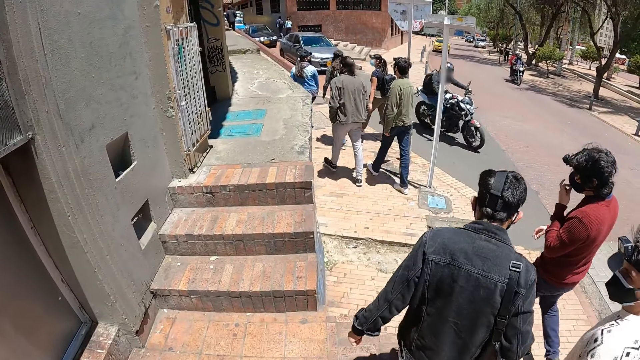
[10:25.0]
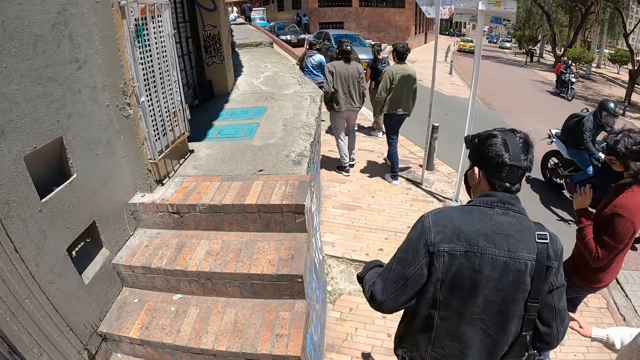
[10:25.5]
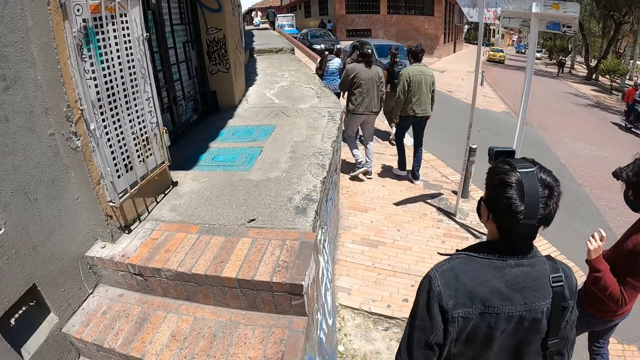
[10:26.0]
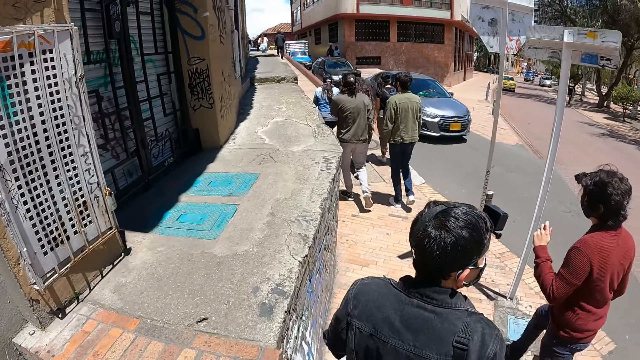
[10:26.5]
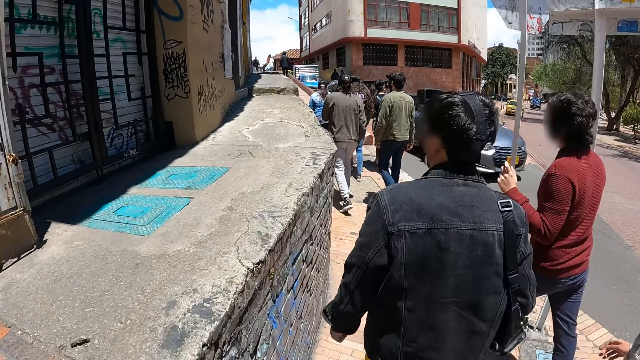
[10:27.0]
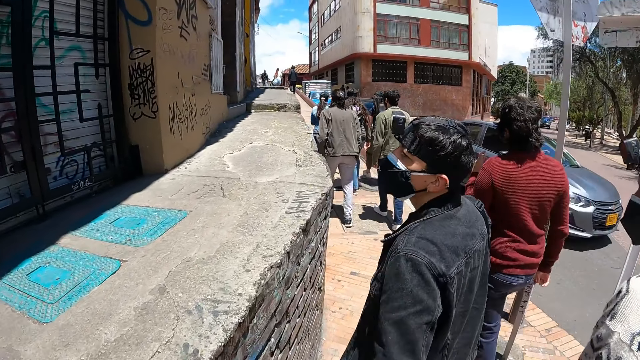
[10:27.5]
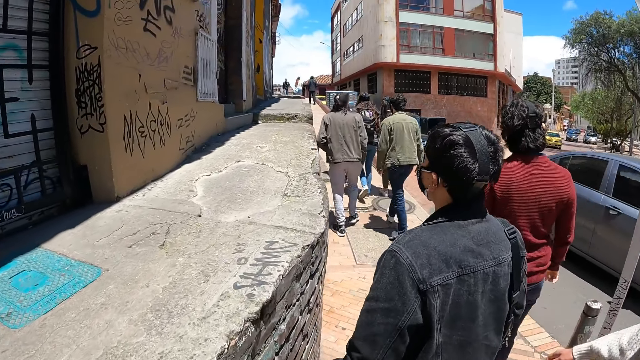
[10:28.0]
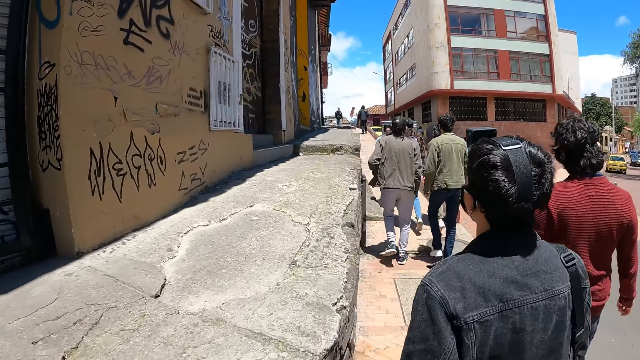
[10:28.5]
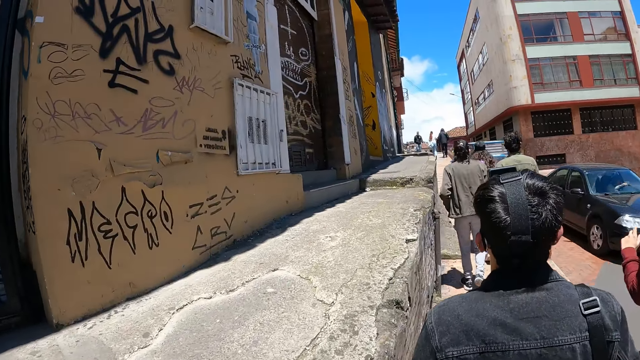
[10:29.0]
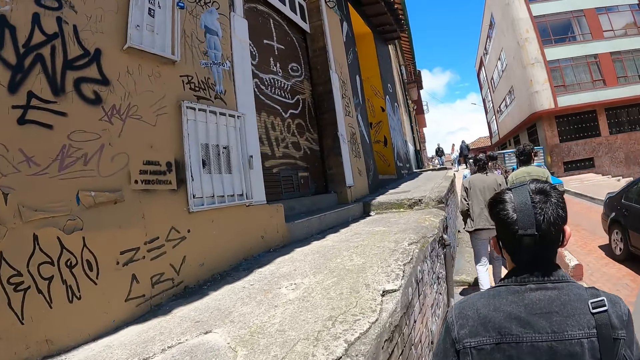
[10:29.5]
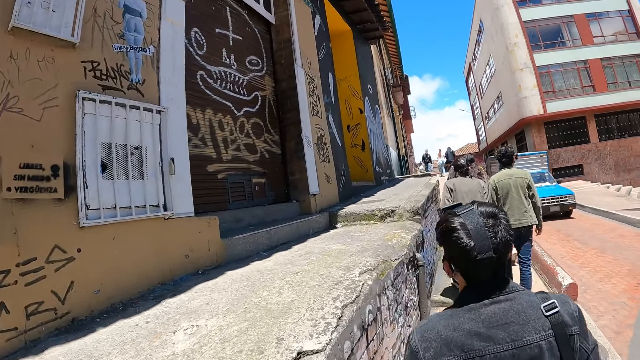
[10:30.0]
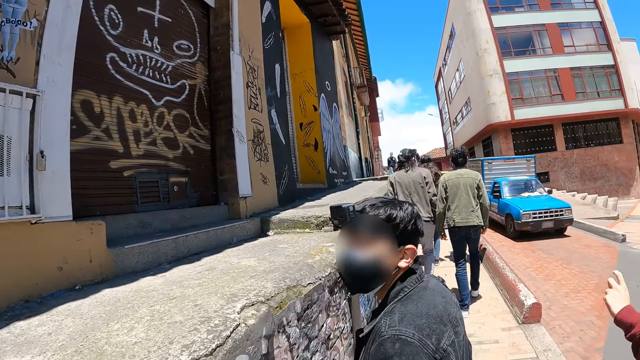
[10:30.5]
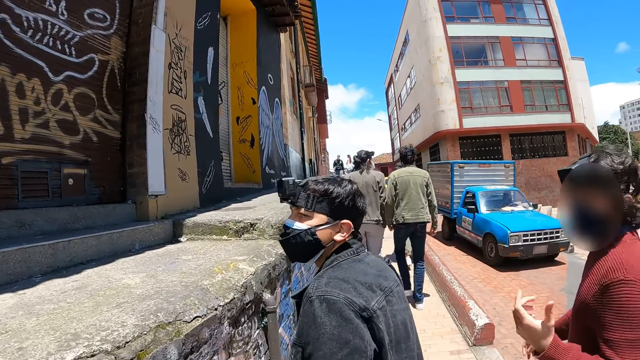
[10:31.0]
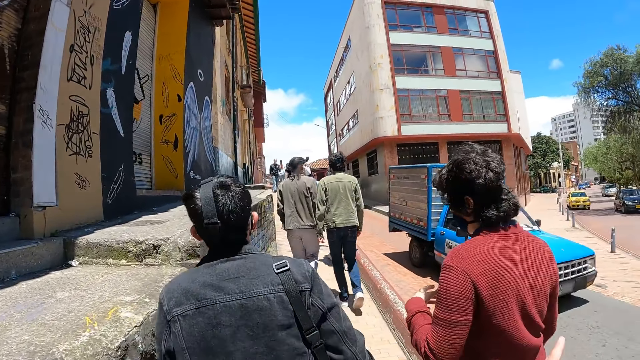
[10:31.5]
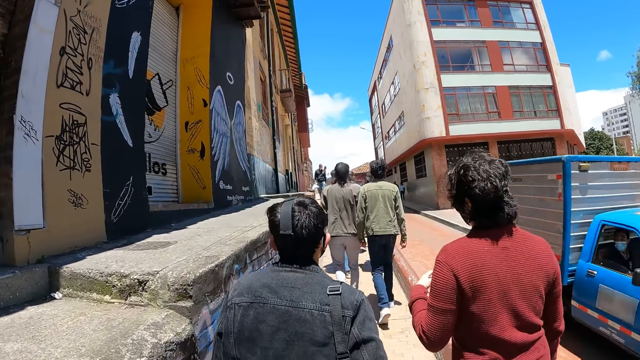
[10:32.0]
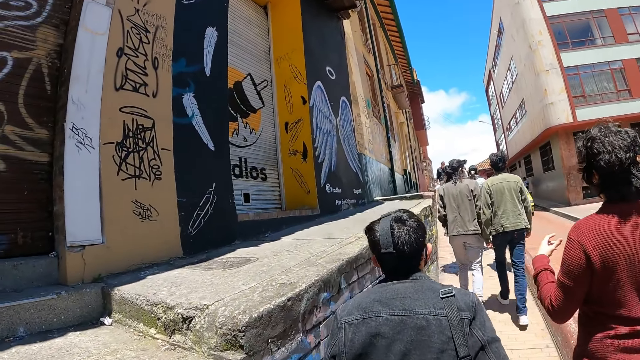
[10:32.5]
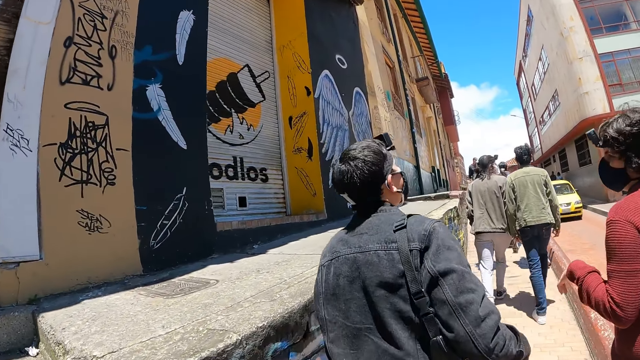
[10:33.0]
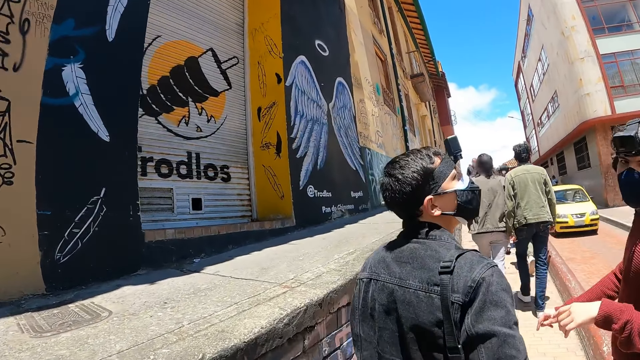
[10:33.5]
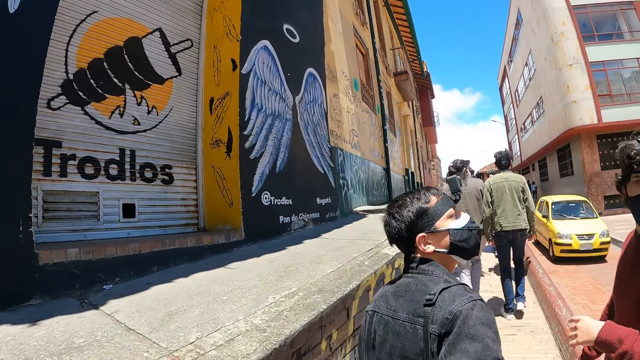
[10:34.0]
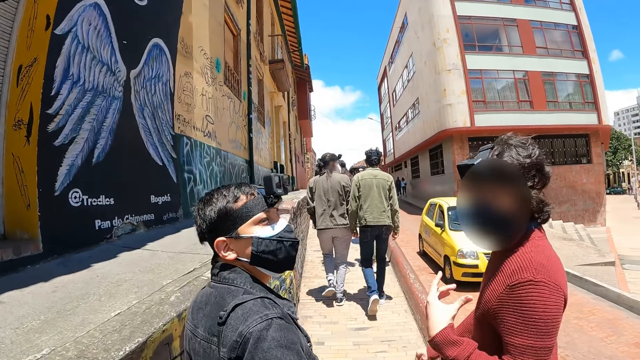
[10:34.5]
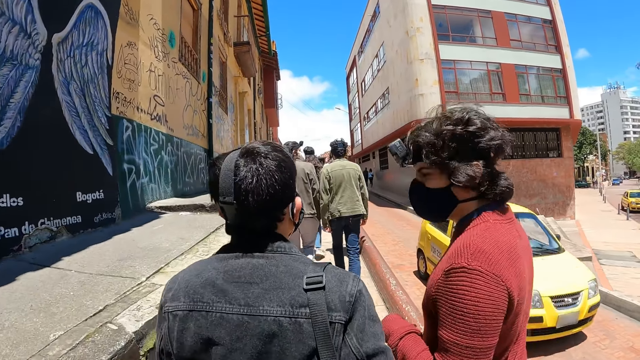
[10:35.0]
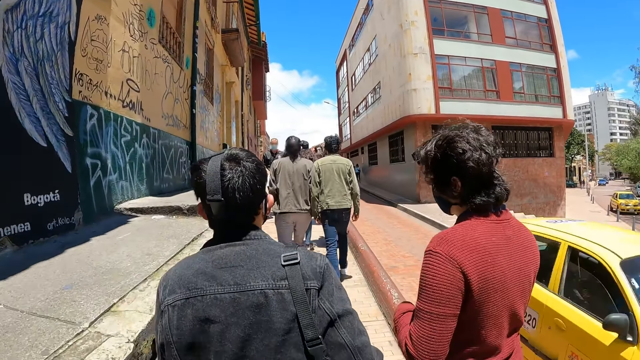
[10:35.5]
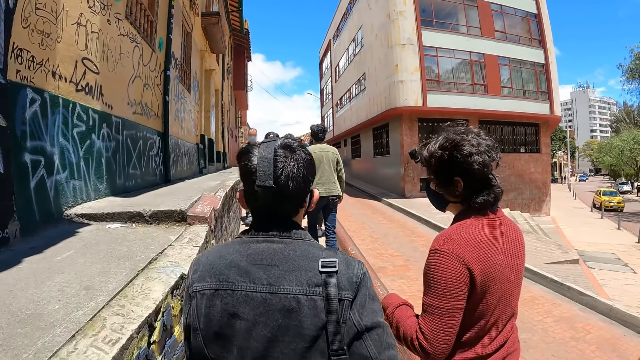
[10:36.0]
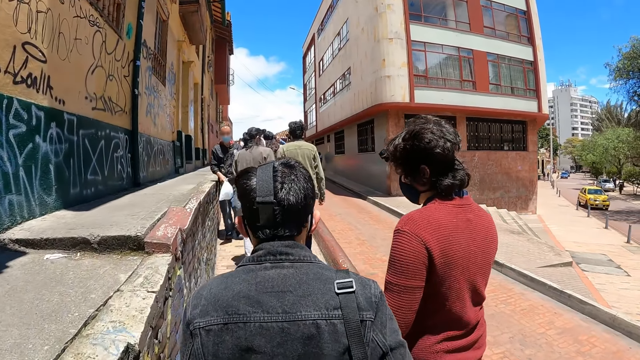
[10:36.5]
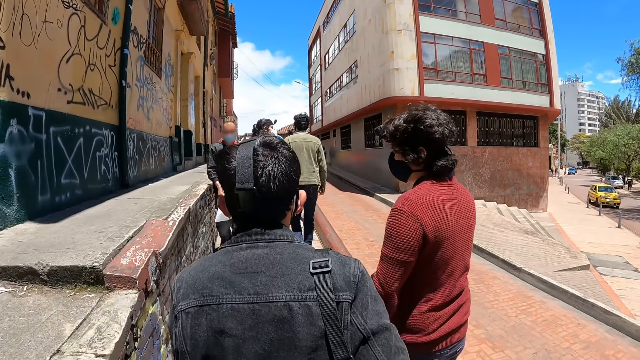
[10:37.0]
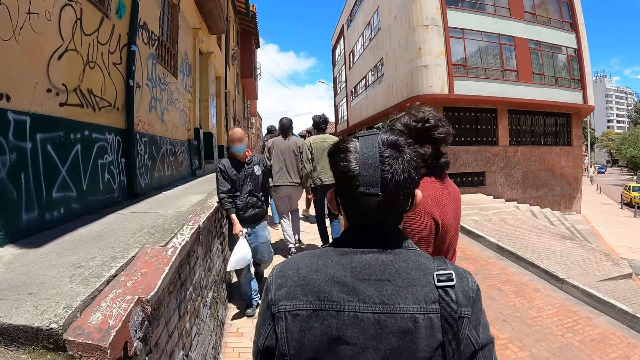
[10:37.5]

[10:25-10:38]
A man turns around, gestures his hand and walks along the path. Another man walks along the path. A third man walks along the path.

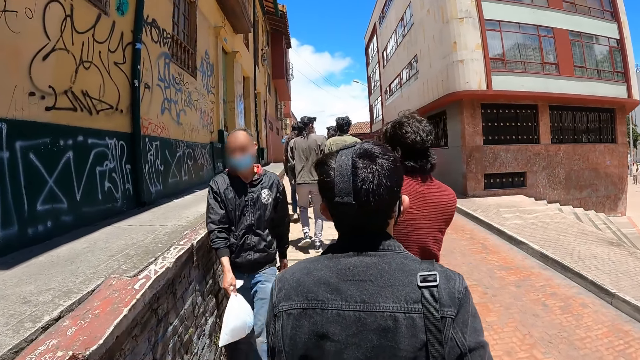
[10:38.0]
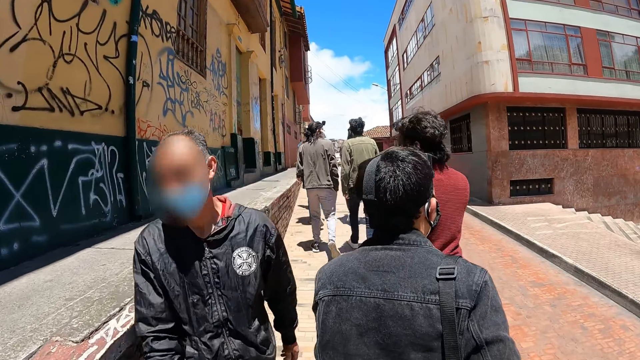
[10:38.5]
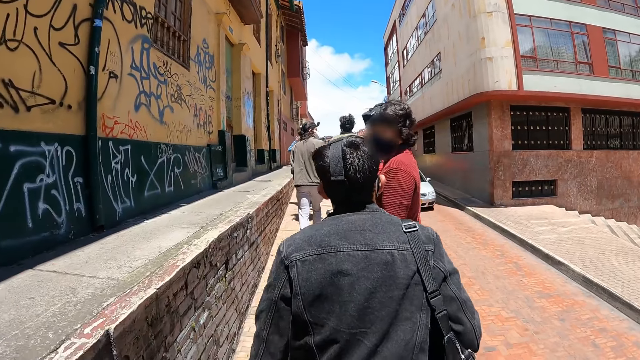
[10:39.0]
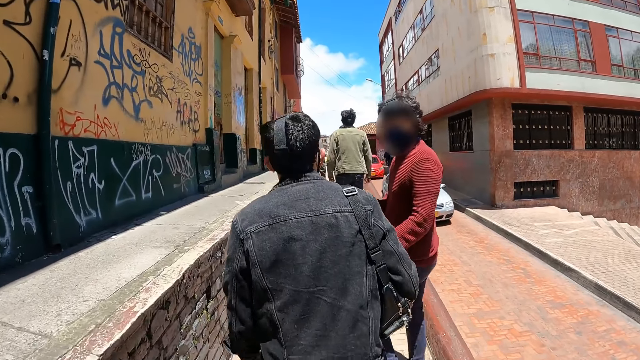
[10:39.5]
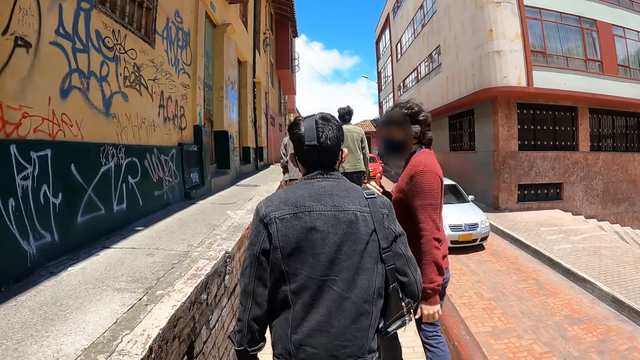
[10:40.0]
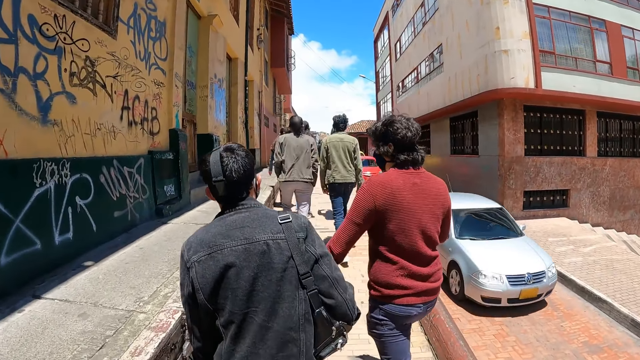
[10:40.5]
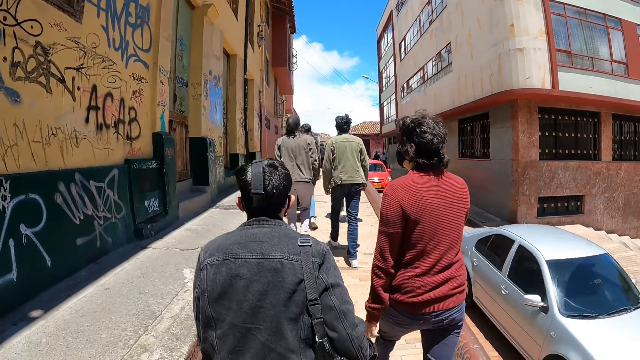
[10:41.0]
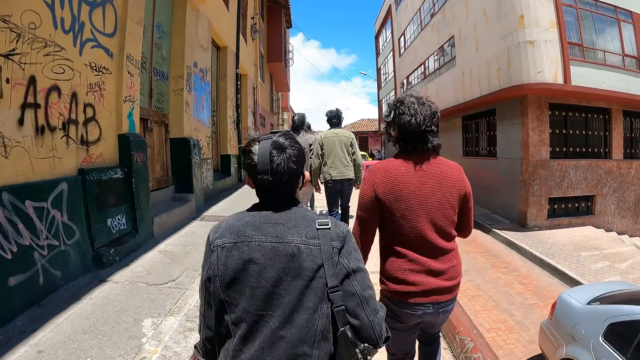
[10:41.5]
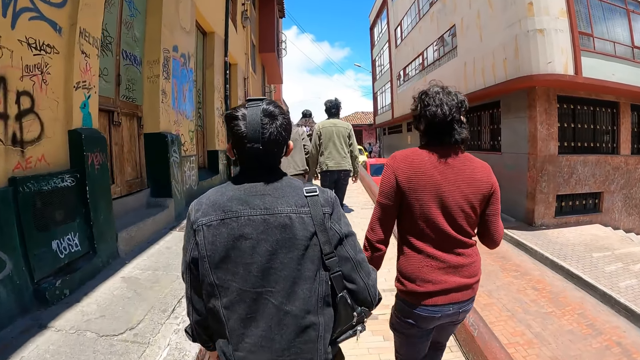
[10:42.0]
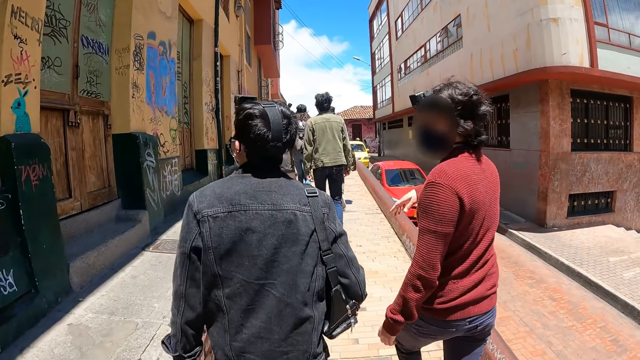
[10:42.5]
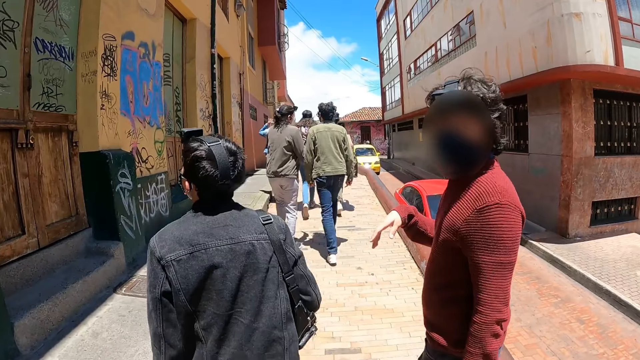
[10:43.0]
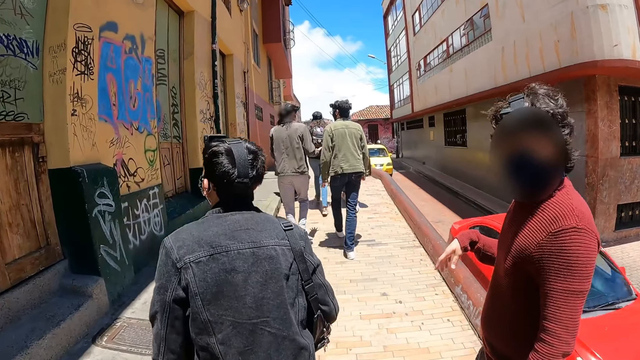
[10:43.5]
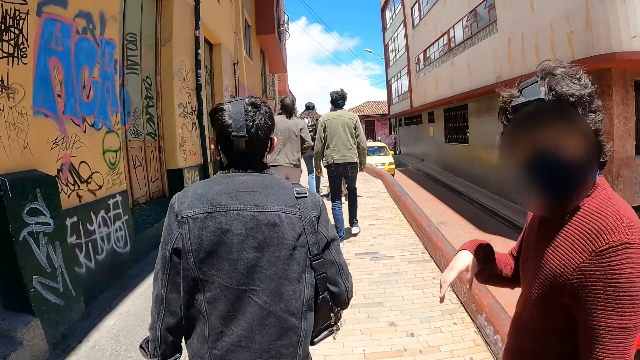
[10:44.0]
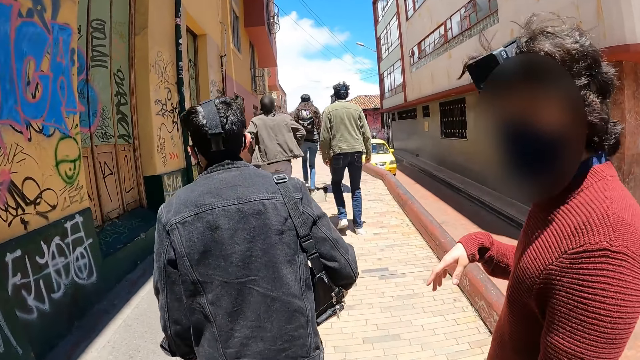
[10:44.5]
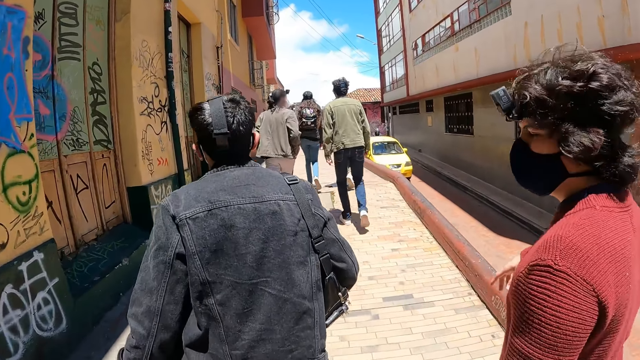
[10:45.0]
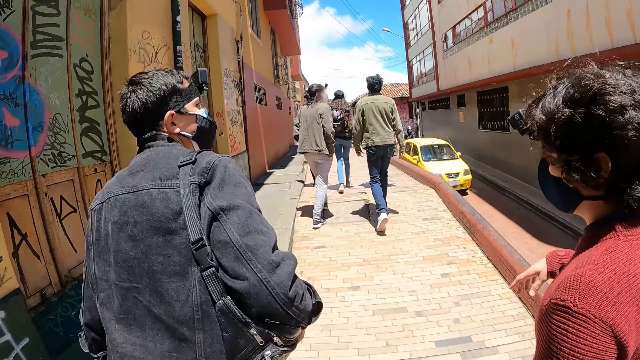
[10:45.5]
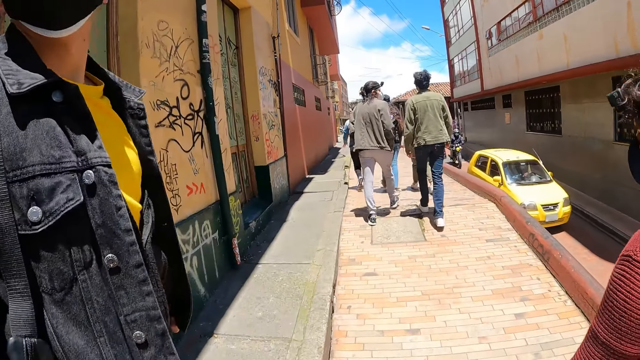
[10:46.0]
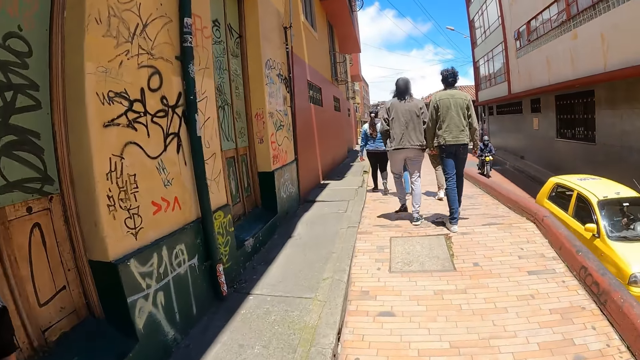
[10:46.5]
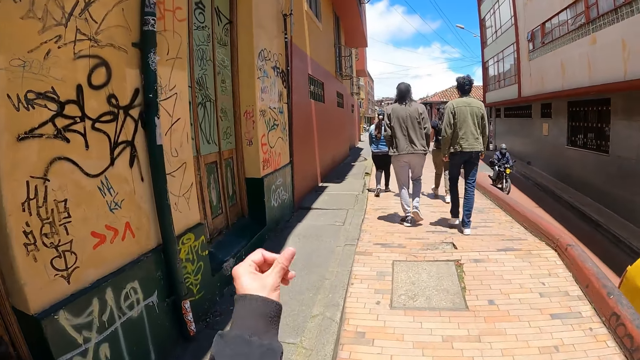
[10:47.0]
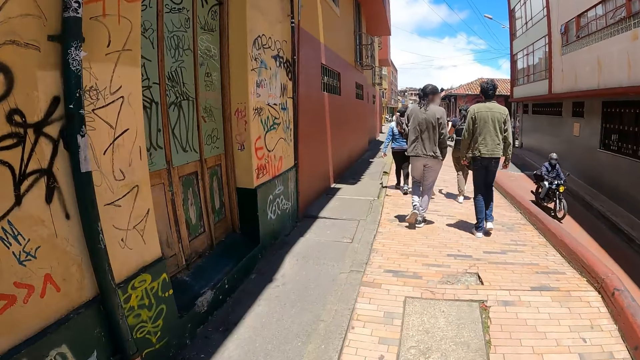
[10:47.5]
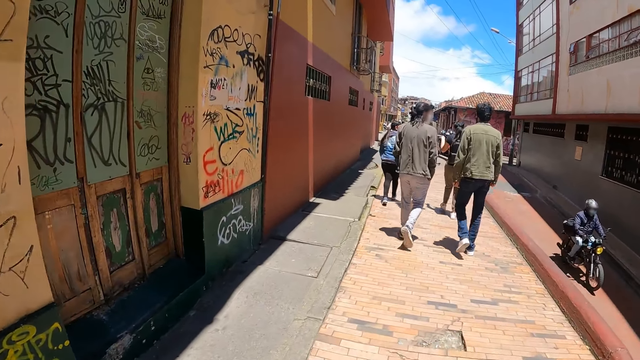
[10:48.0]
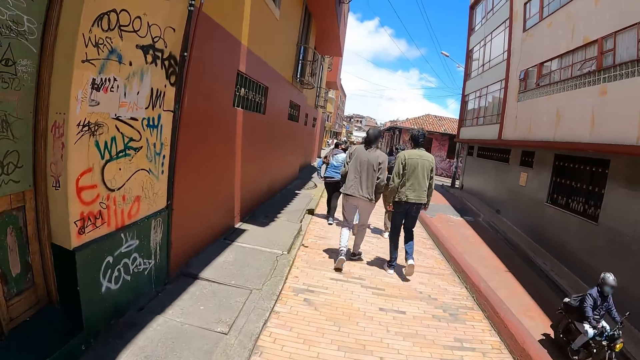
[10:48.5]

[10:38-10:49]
The camera wearer walks along the path. A man turns around, gestures his hand and walks along the path. He turns around and walks along the path. The camera wearer walks along the path. Another man stands on the path.
